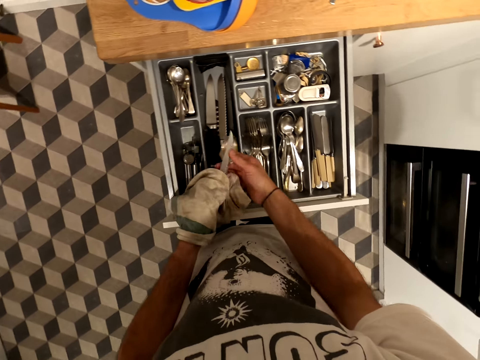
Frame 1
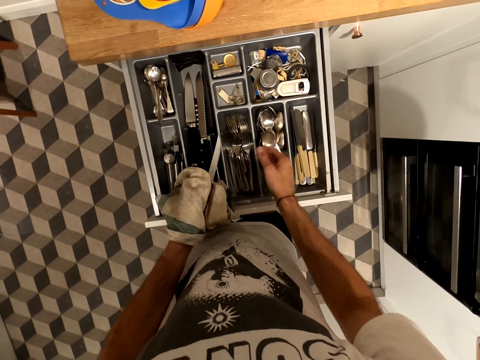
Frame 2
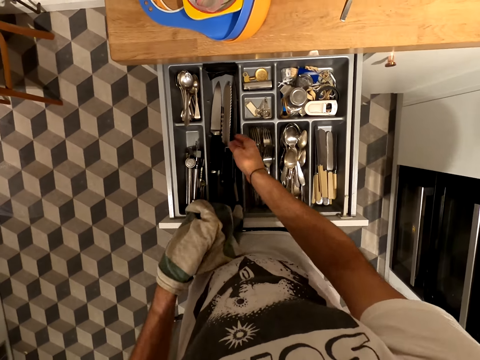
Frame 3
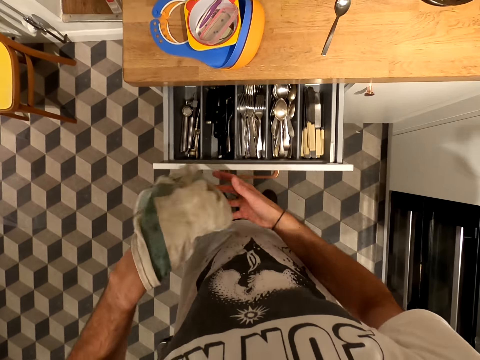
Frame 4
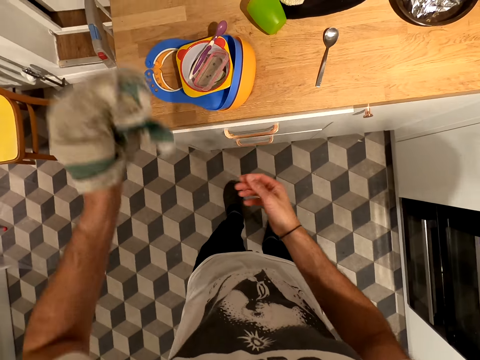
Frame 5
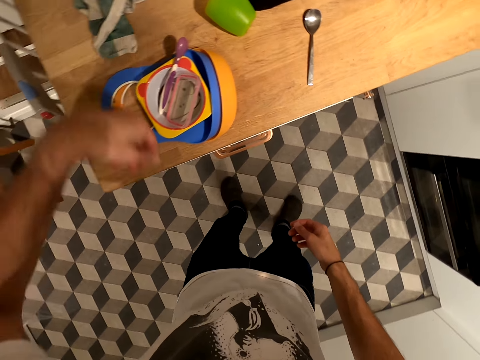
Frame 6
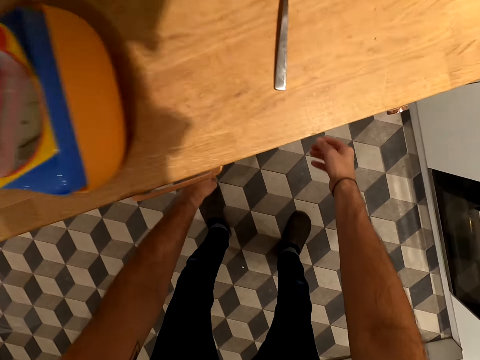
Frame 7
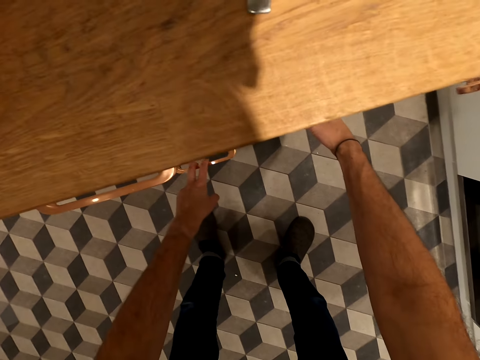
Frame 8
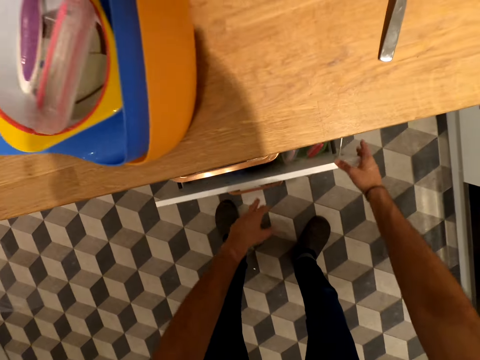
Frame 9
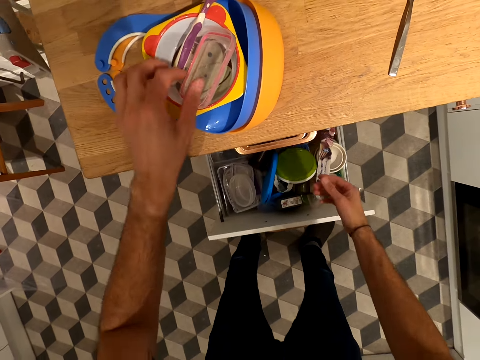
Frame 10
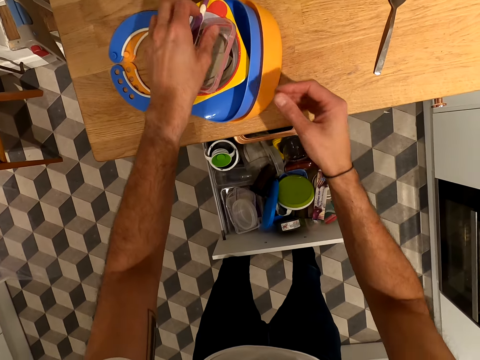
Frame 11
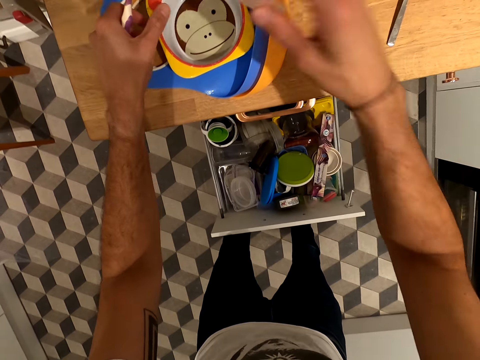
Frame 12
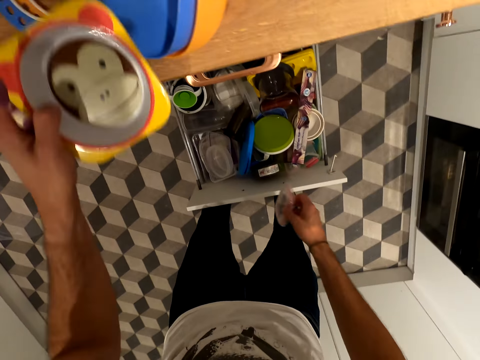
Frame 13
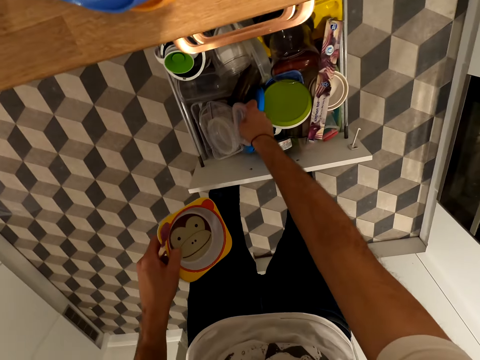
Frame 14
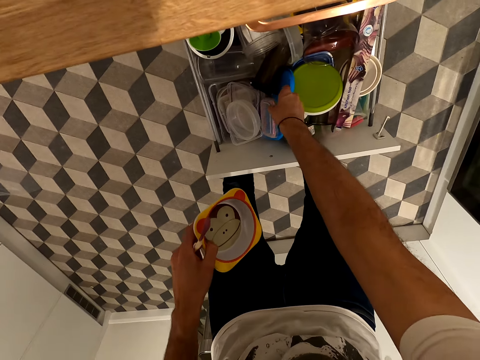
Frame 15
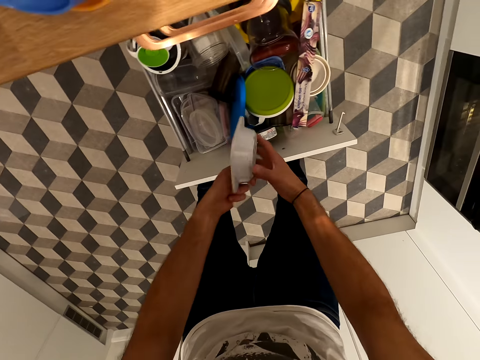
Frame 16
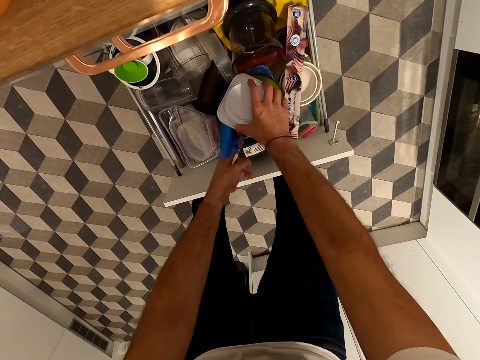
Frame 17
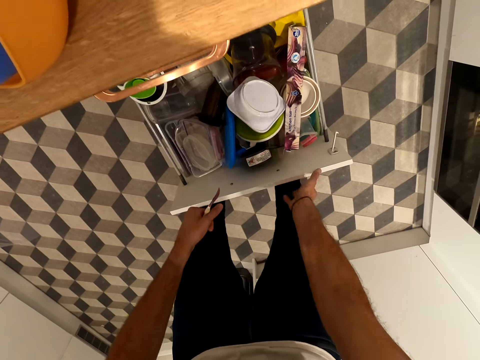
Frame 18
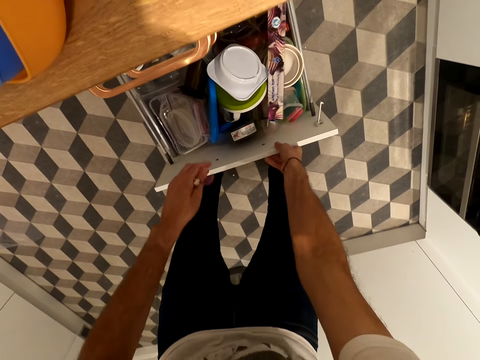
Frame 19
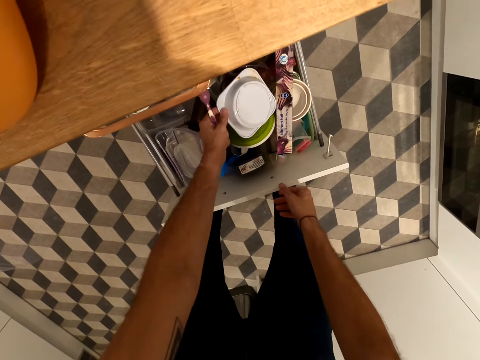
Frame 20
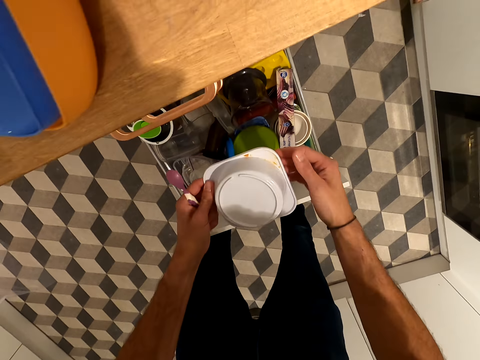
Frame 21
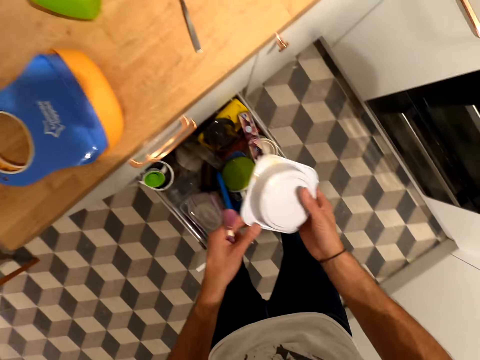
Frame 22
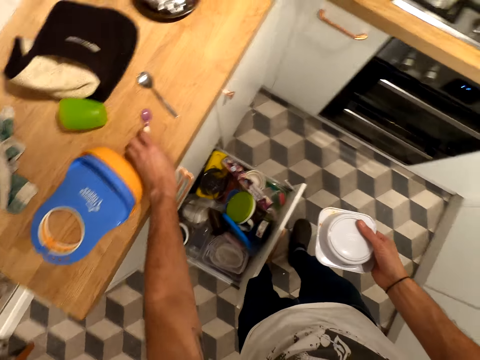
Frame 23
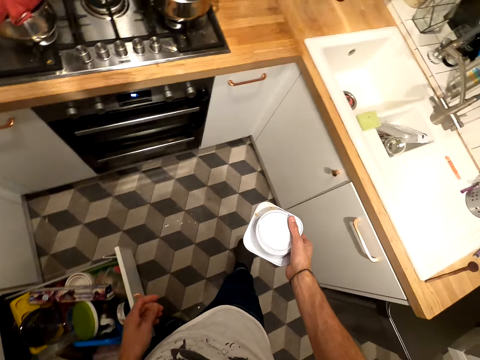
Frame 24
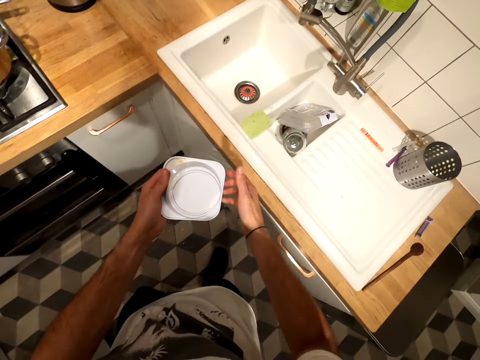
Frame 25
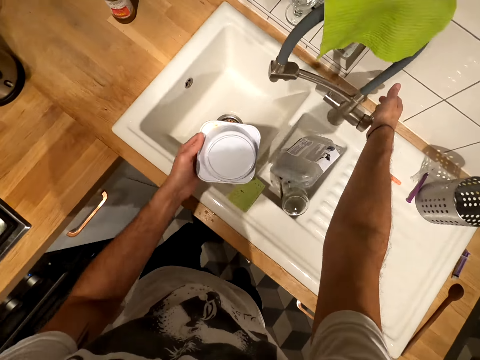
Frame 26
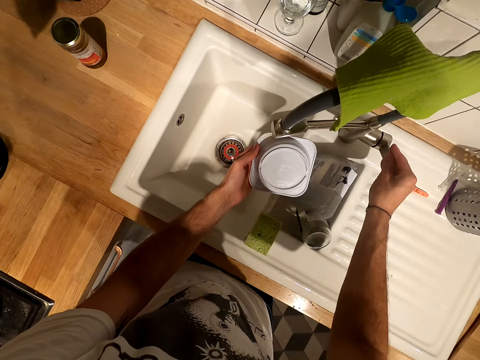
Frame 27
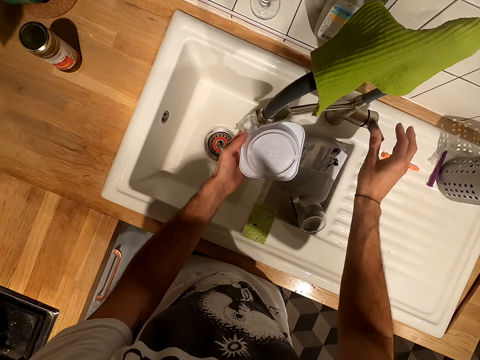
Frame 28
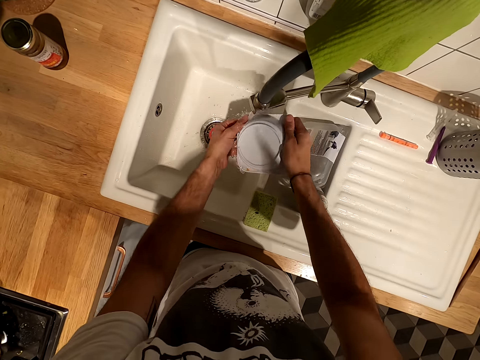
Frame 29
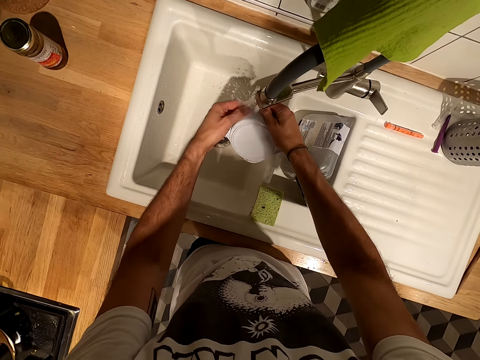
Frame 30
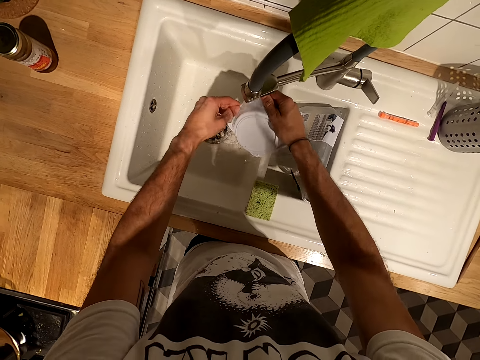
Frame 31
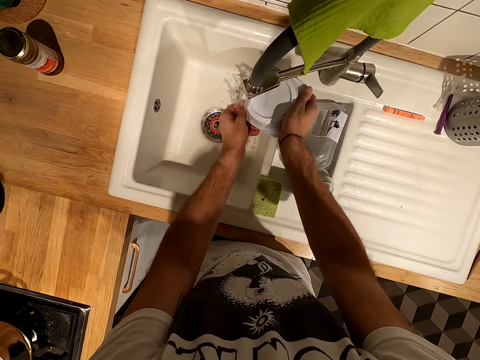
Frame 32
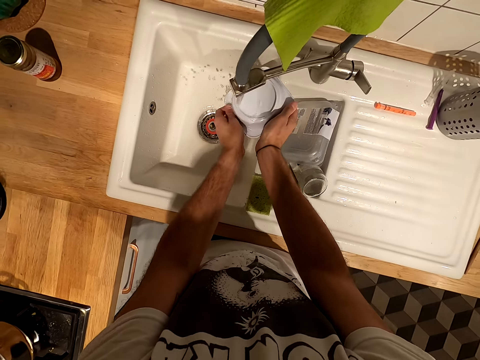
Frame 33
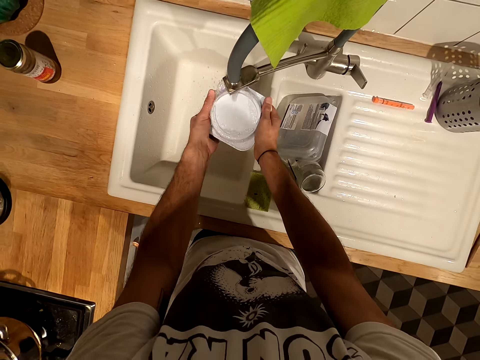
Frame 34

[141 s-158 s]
The camera wearer puts a knife in the drawer. They close the drawer. They drop the towel. They open the drawer. They hold something. They hold the bowl. They put something in the drawer. They put the bowl in the drawer. They push in the drawer. They hold the drawer. They pick up the bowl. They hold the bowl. They drop something on the countertop. They walk. They open the tap. They rinse the bowl.

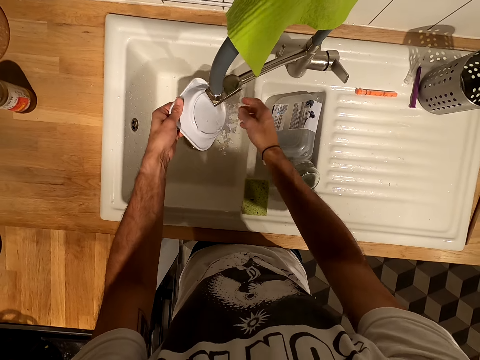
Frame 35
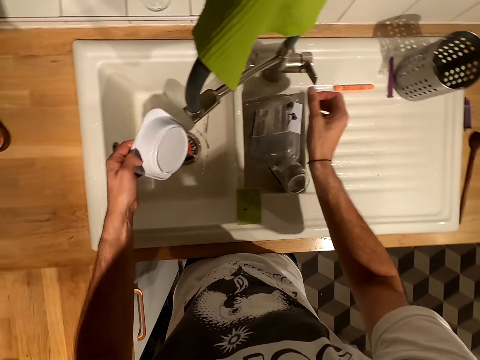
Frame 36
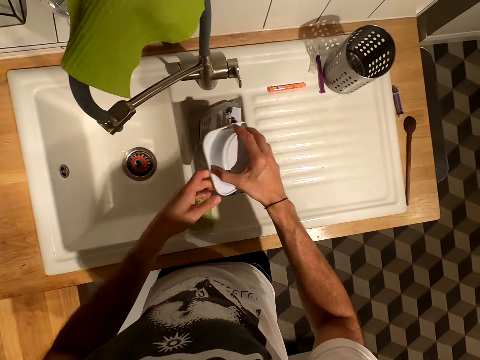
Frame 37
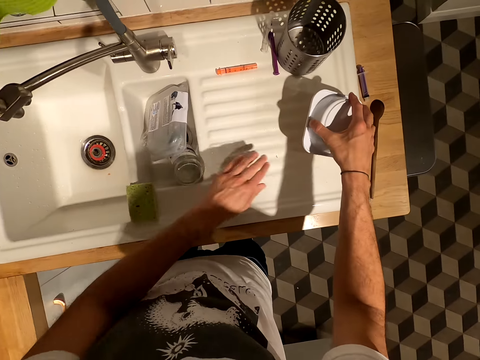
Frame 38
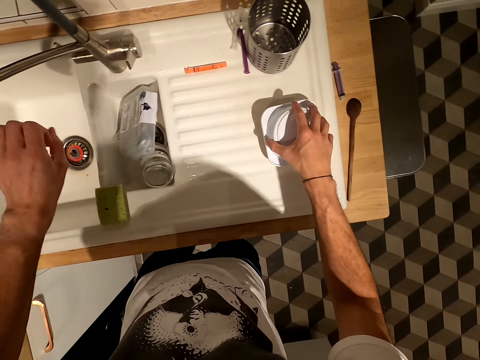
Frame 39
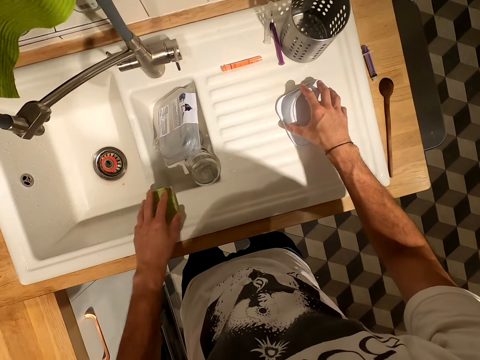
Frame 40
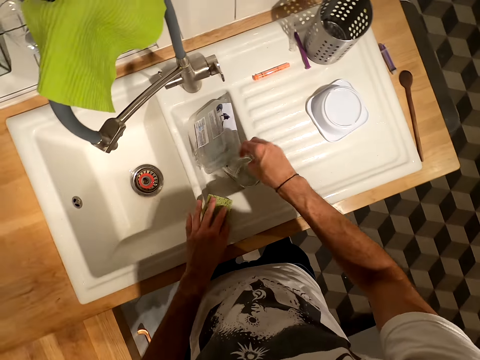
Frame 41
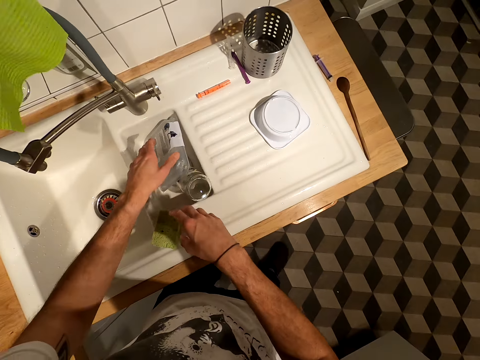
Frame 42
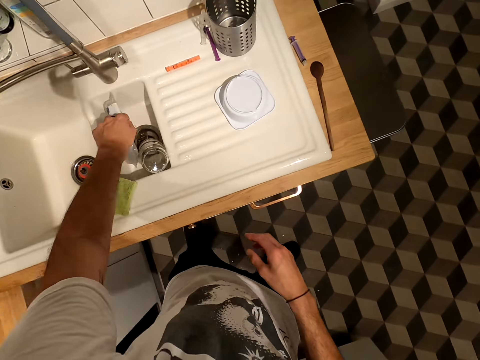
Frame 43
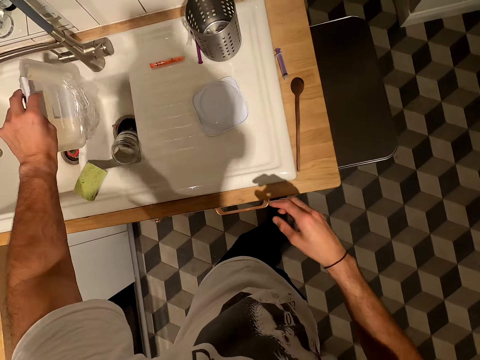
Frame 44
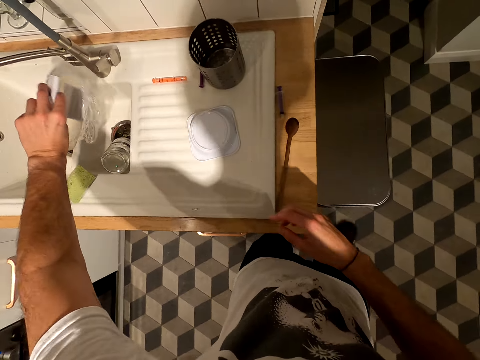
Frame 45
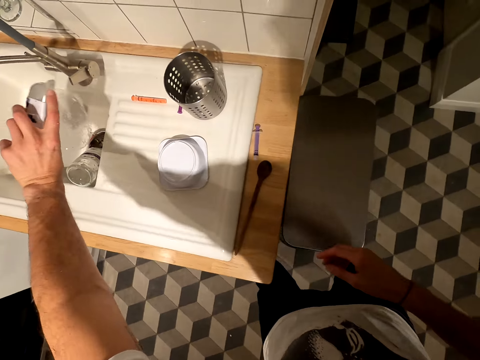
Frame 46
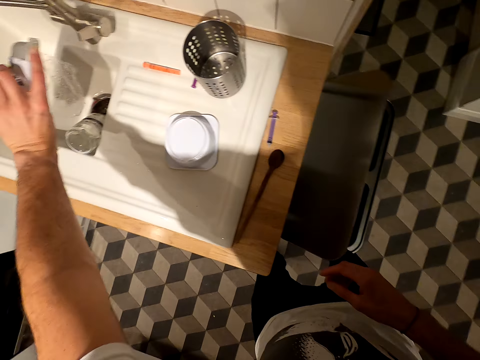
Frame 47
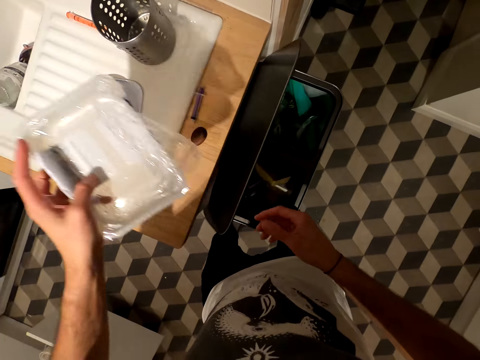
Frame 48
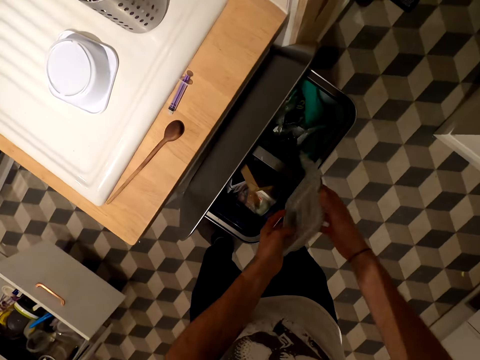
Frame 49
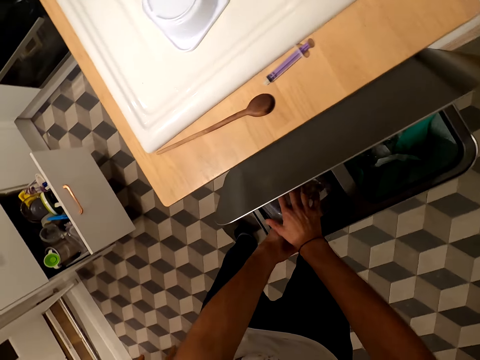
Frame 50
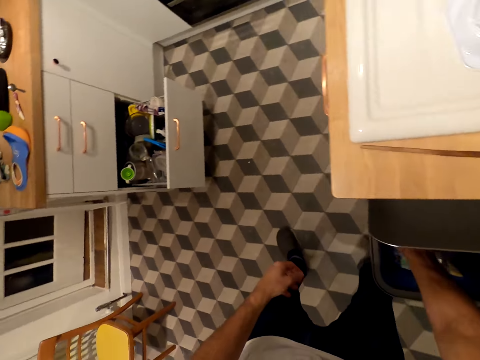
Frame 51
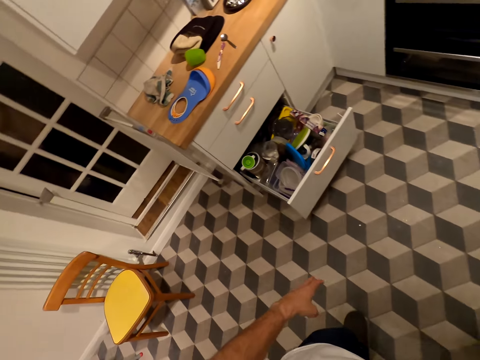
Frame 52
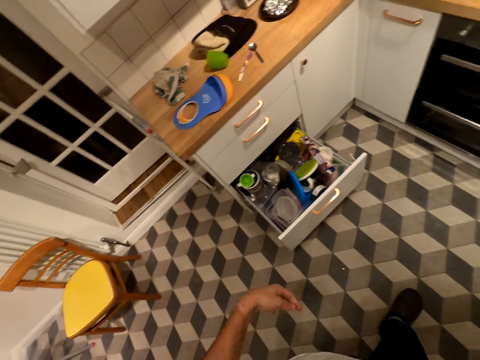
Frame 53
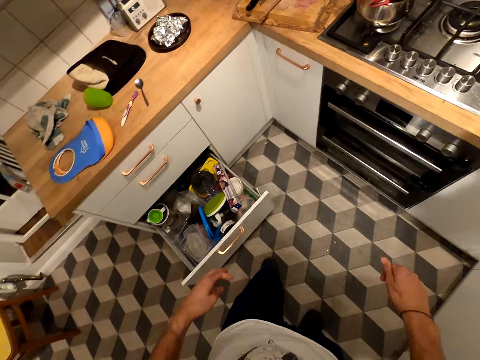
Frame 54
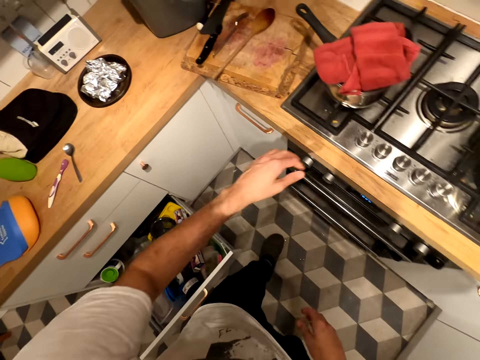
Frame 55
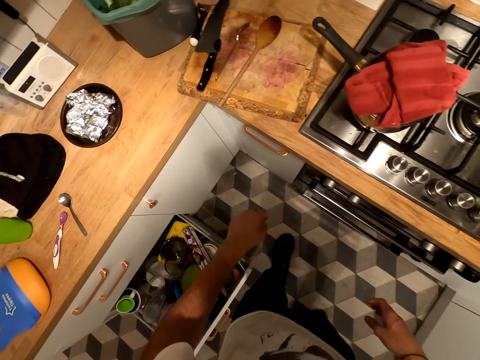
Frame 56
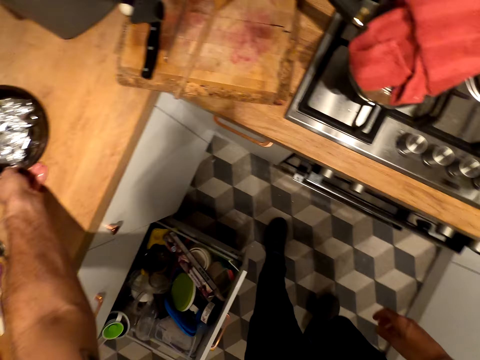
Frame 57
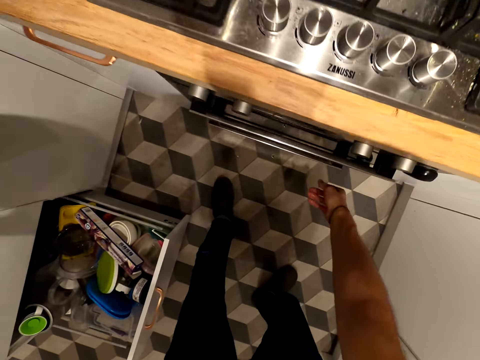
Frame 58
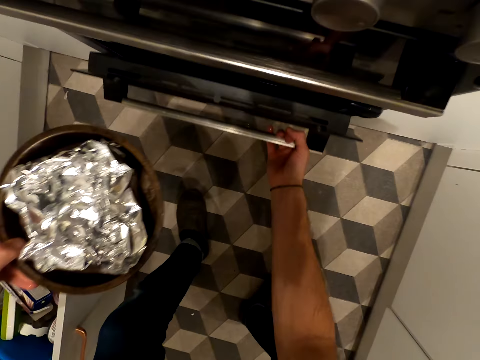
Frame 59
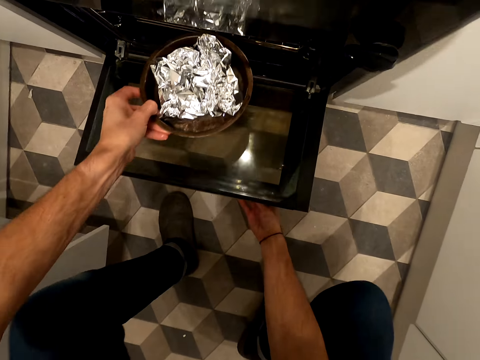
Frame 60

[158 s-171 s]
The camera wearer closes the tap. They put the bowl on the sink board. They touch the sponge. They pick up a bowl. They shake the bowl. They open a cabinet. They put the bowl in the cabinet. They shake hands. They walk. They pick up something. They open the fridge.
